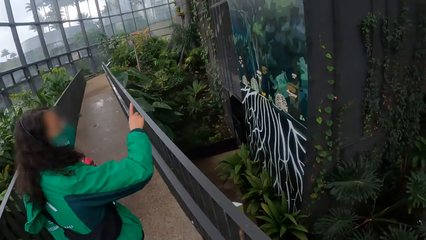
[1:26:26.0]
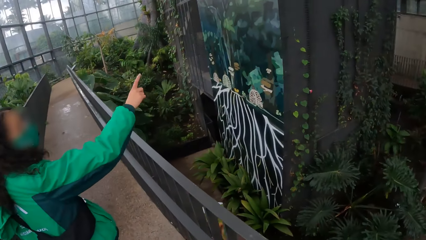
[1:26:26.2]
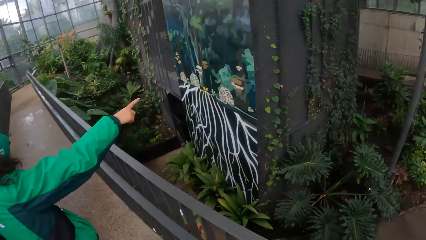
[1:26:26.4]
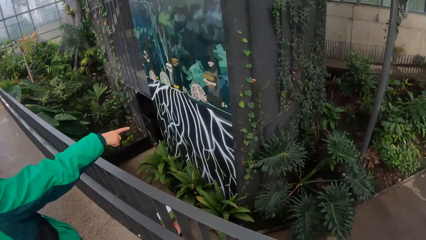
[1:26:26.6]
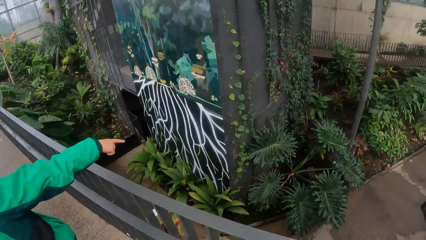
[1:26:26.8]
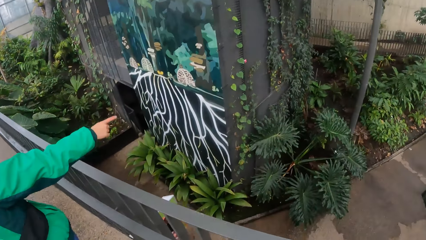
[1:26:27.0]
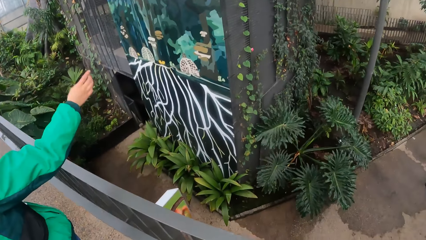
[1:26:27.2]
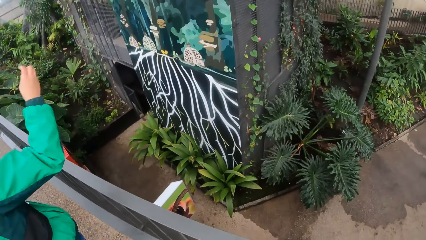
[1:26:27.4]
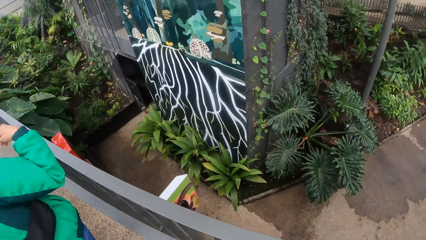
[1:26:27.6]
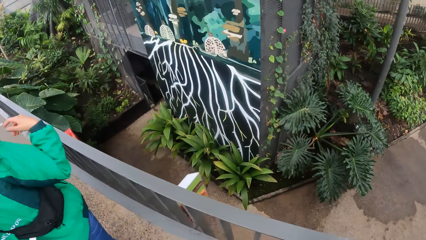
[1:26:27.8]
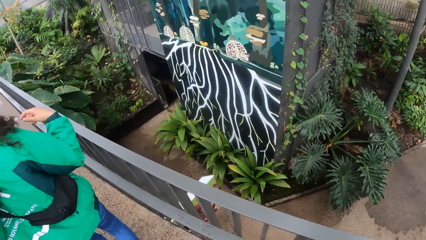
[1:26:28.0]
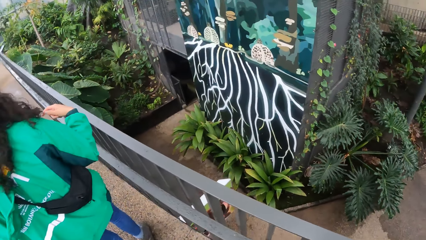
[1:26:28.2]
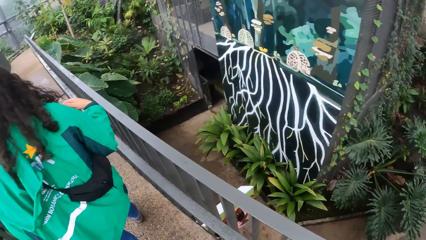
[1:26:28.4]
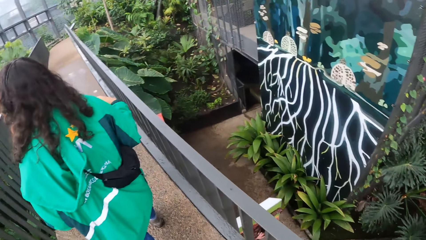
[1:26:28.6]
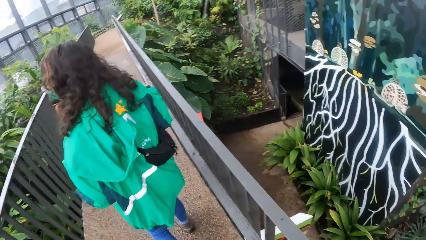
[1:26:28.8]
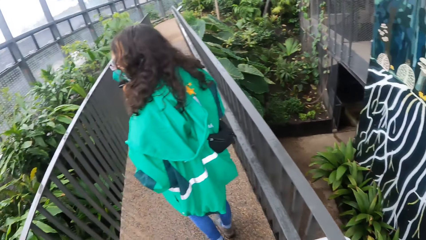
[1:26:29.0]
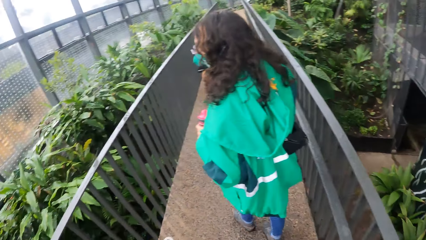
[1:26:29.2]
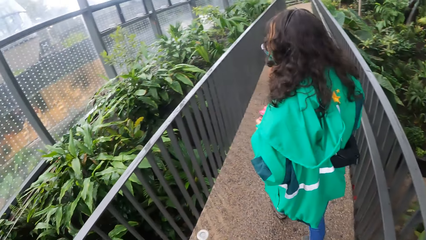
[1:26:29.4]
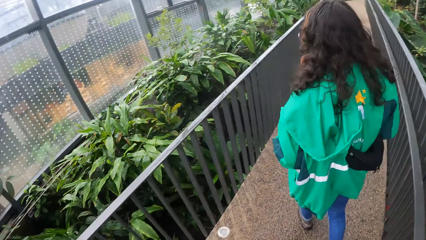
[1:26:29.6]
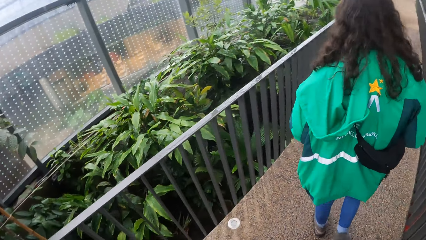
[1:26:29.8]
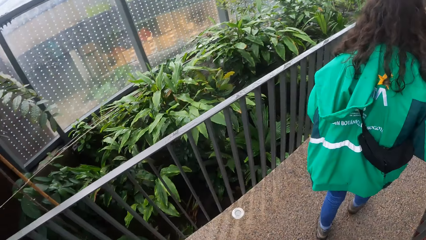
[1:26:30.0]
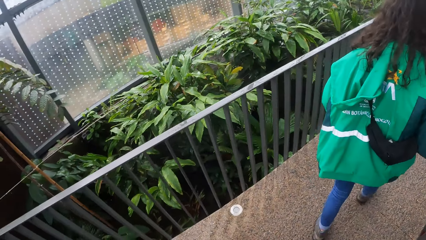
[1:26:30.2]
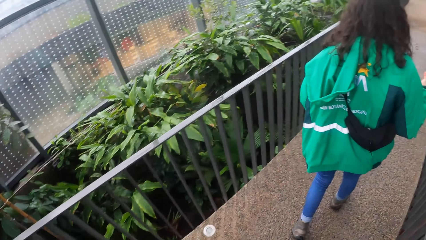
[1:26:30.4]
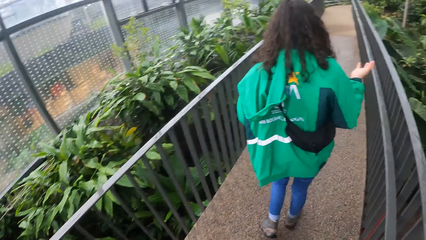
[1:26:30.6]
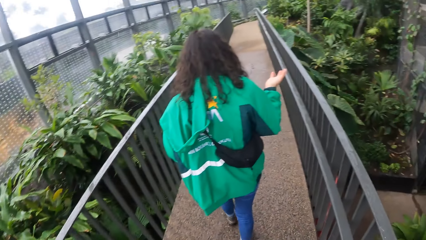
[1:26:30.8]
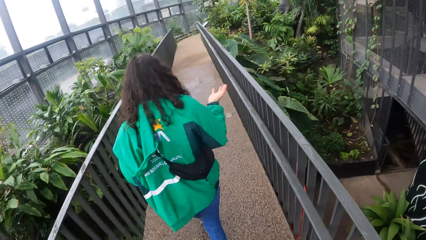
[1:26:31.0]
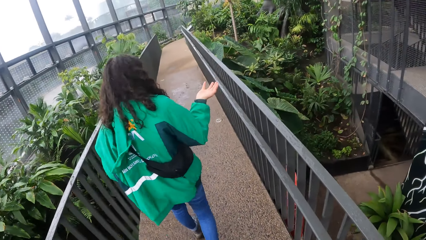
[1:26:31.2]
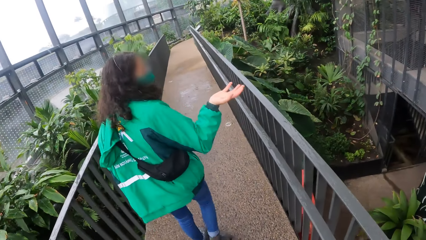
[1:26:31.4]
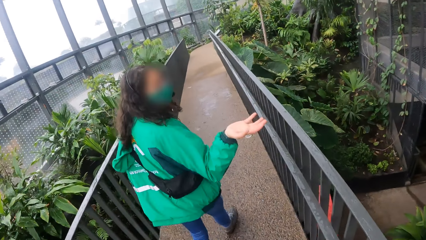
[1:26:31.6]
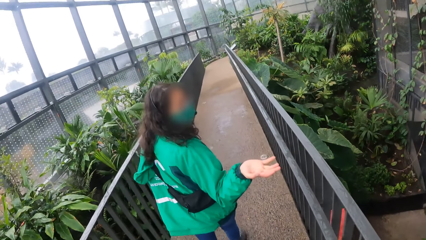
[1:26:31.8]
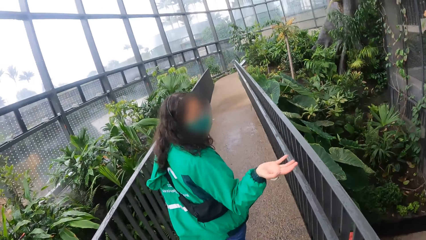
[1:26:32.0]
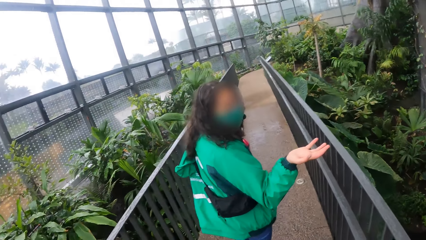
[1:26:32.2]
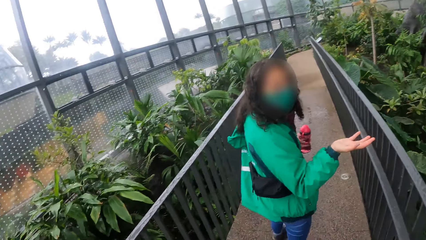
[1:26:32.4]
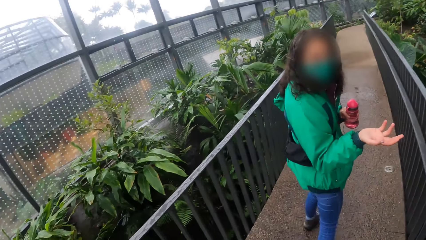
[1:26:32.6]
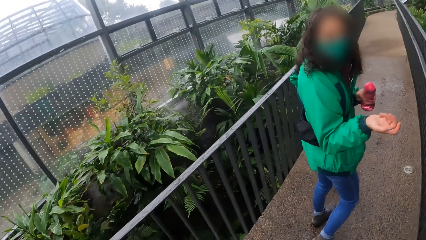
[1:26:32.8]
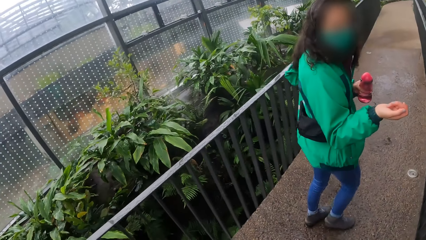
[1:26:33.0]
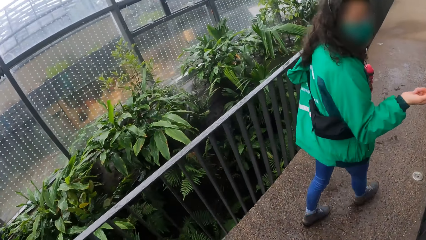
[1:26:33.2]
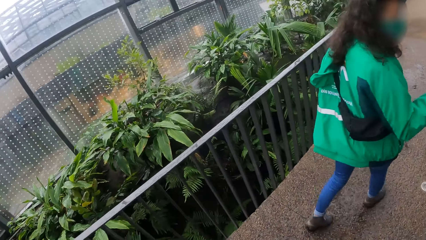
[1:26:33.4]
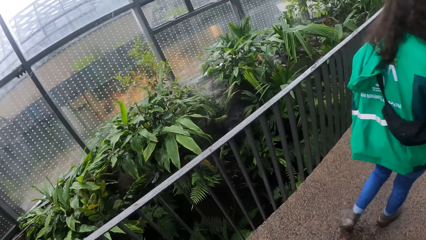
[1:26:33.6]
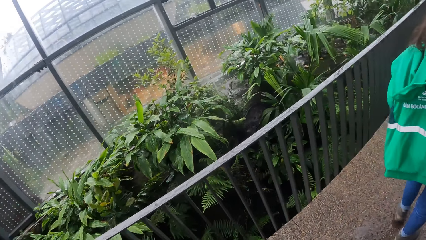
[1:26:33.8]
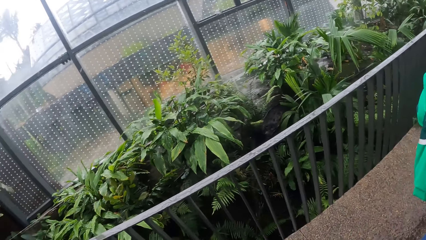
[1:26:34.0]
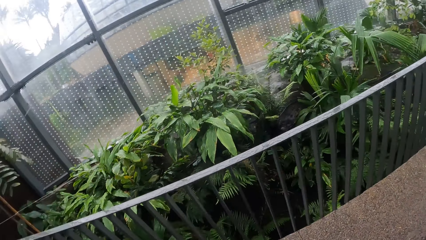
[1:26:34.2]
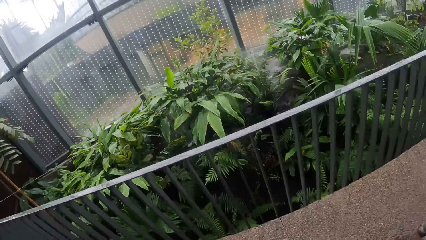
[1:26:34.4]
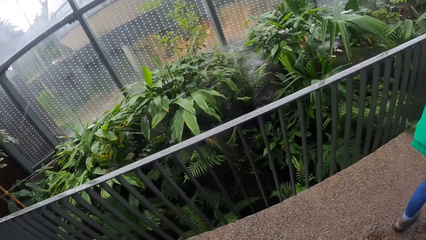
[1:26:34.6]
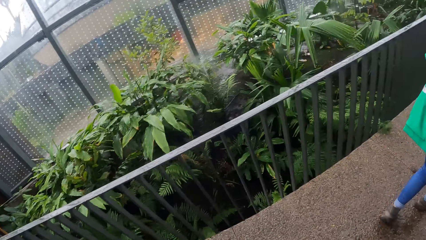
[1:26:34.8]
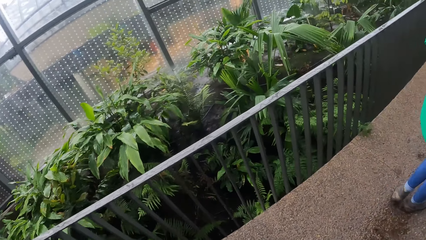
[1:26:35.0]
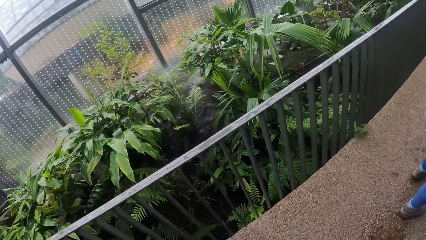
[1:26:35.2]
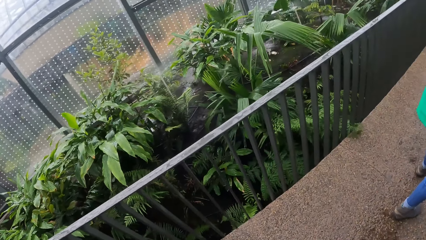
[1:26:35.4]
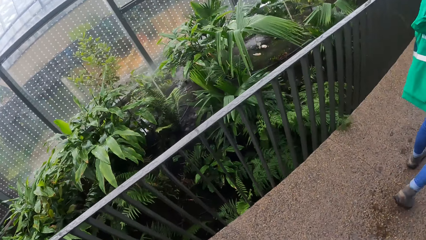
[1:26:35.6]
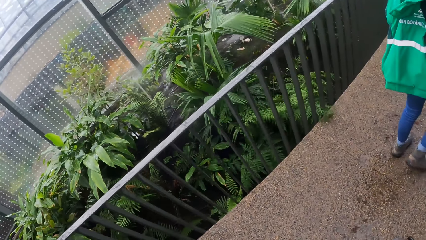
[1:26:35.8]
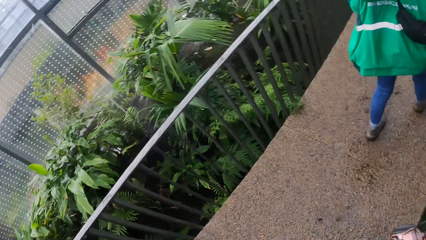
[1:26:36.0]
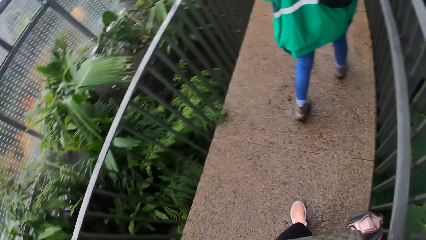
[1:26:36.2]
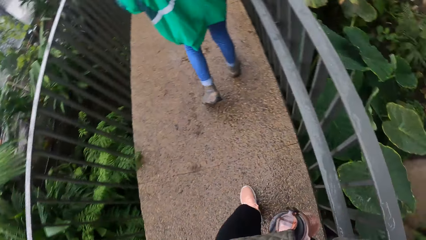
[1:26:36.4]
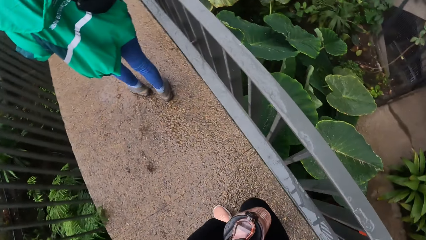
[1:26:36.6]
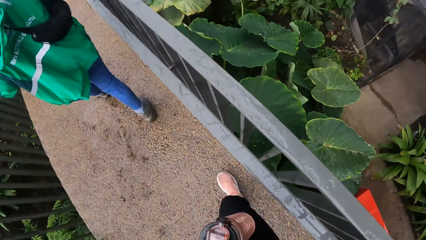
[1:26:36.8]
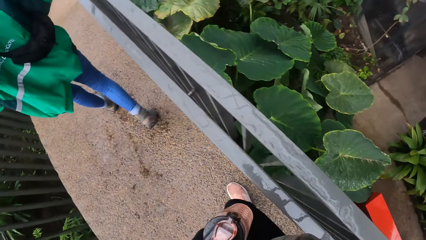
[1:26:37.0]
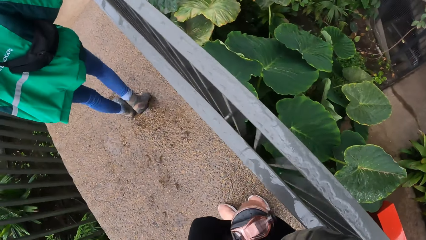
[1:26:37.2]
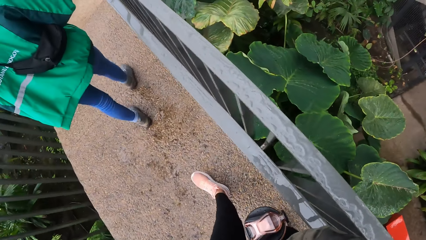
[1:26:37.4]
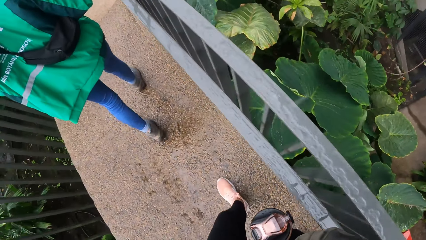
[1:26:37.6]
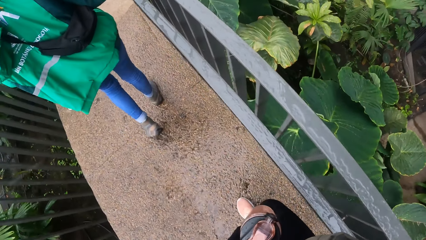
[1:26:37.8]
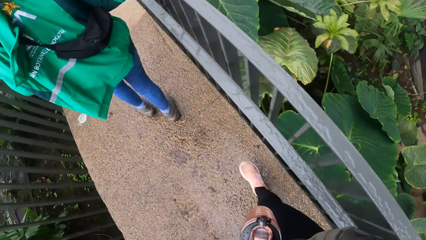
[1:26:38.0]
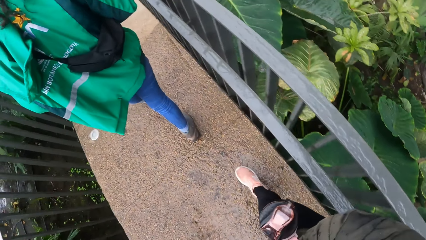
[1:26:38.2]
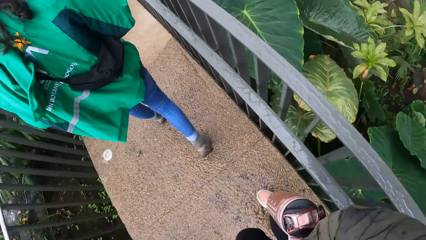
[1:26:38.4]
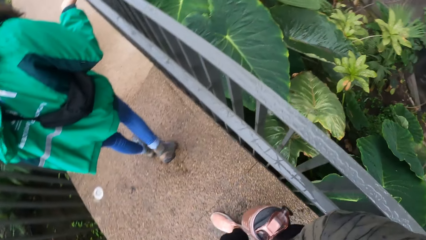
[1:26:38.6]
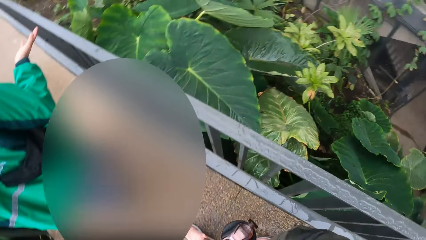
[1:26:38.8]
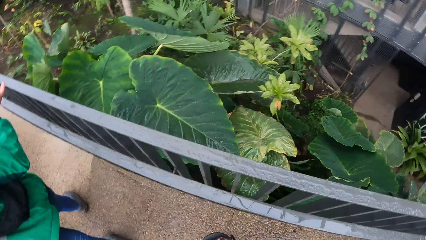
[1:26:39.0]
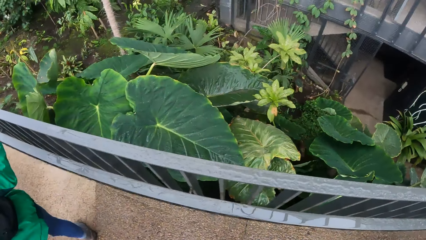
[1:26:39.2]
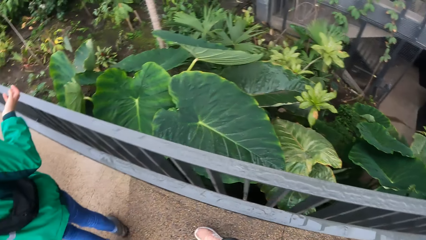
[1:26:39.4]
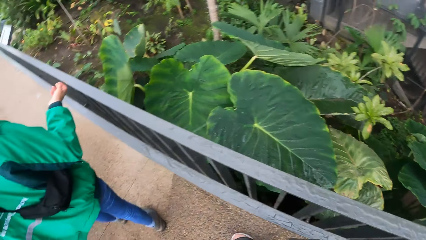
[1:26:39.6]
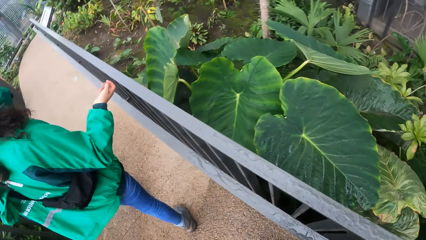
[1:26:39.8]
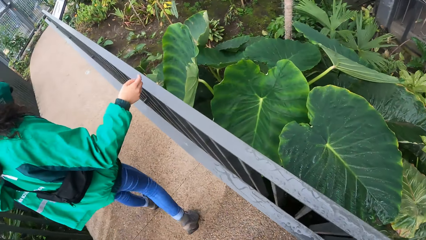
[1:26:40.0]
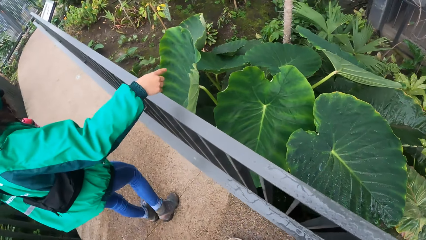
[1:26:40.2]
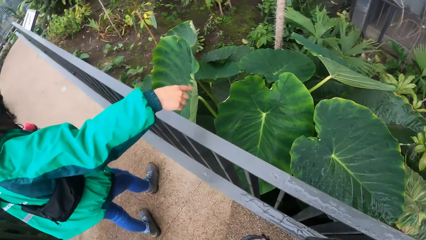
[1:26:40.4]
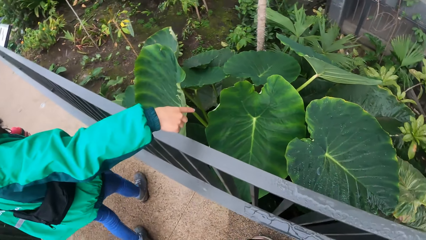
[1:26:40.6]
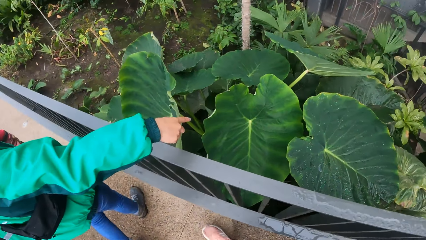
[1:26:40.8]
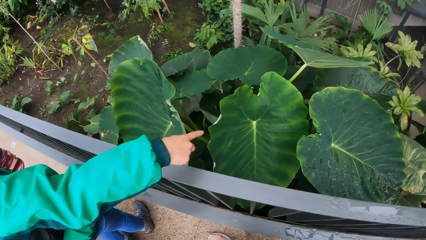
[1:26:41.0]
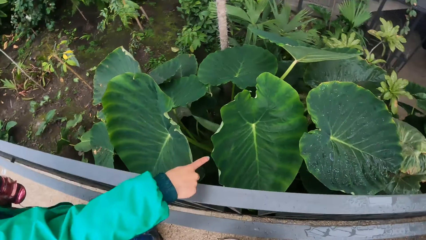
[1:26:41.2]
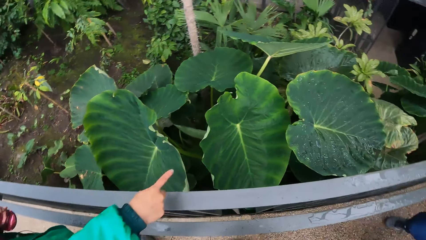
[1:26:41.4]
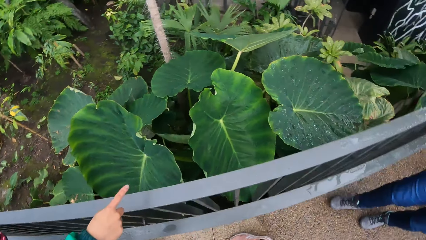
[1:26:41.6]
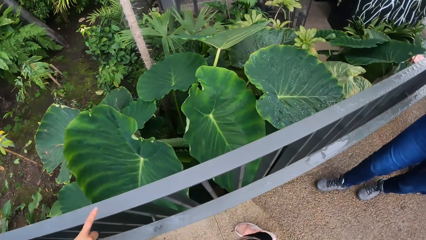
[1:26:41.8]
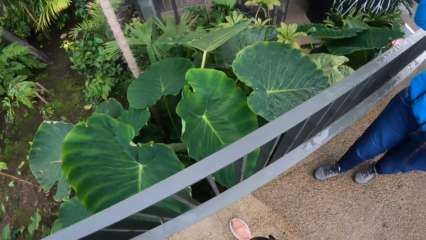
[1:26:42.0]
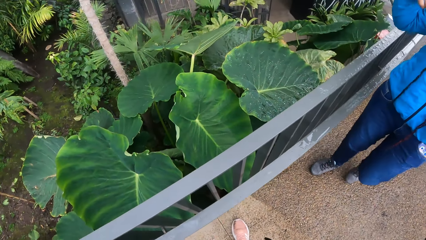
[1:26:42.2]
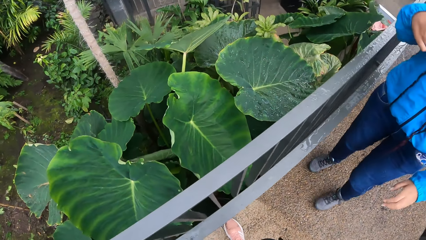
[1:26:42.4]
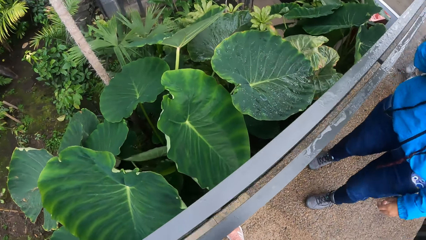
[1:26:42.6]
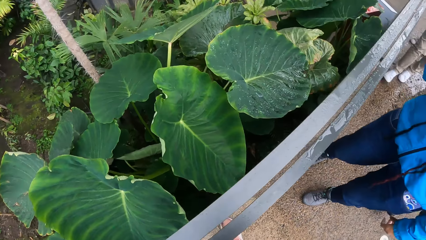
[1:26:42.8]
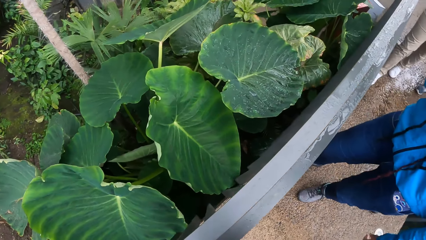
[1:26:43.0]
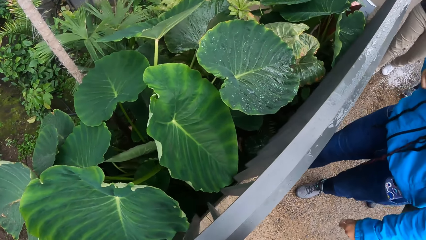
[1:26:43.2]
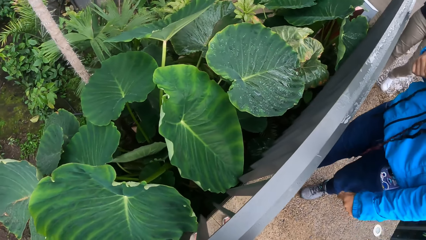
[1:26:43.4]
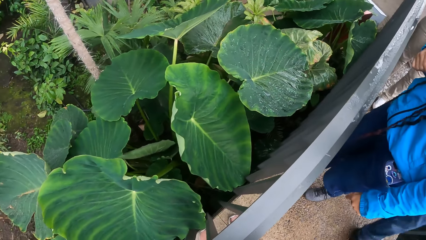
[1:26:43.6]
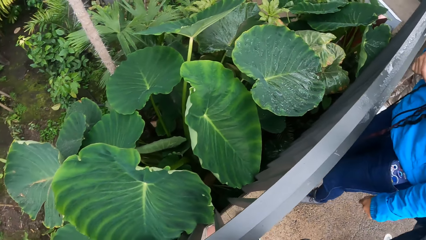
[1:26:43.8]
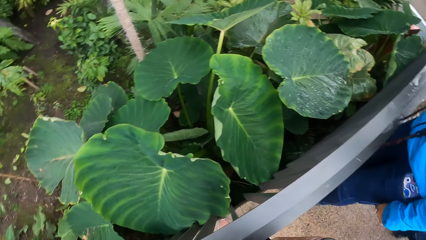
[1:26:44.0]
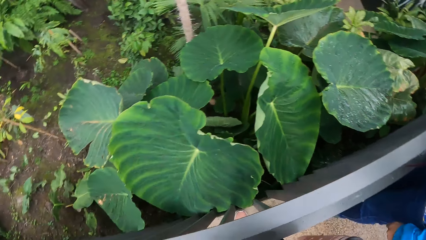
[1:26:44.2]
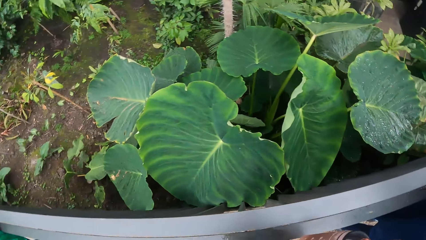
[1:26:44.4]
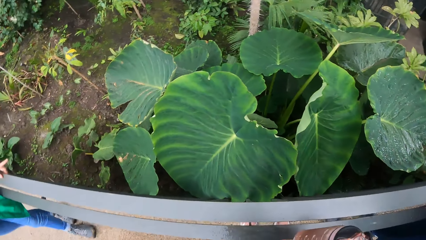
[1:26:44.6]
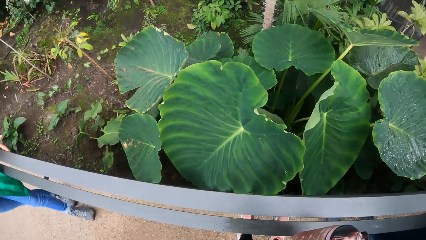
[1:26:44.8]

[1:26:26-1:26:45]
The camera wearer stops and looks around.
